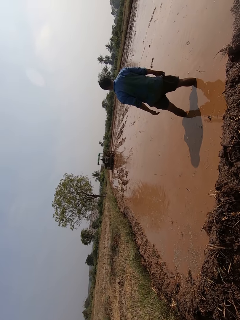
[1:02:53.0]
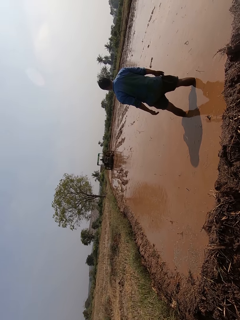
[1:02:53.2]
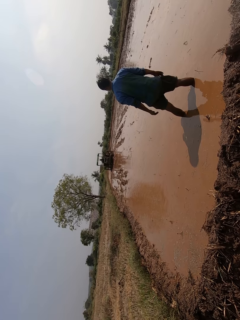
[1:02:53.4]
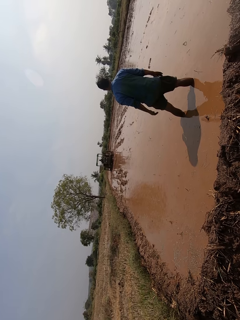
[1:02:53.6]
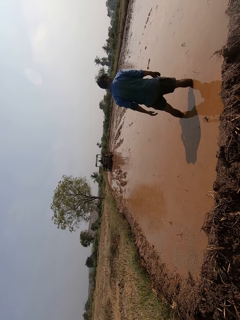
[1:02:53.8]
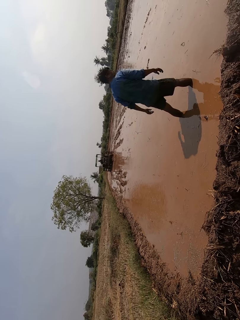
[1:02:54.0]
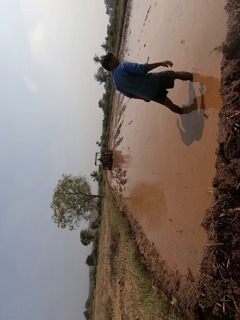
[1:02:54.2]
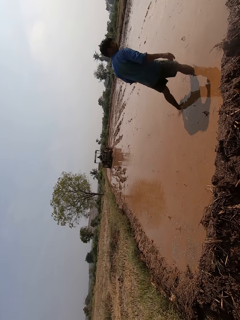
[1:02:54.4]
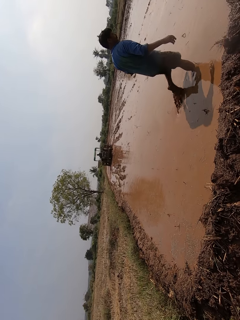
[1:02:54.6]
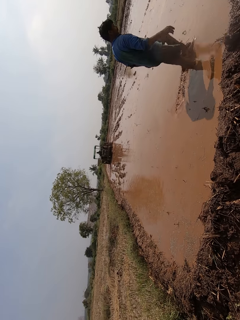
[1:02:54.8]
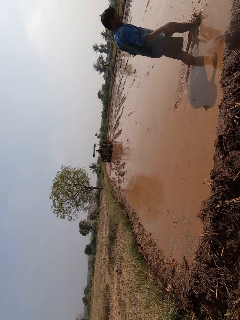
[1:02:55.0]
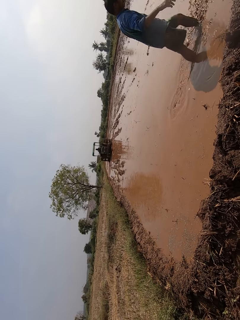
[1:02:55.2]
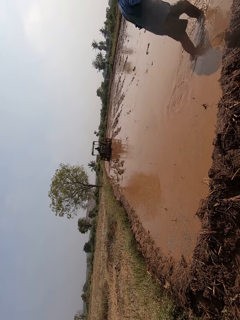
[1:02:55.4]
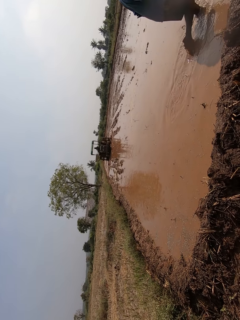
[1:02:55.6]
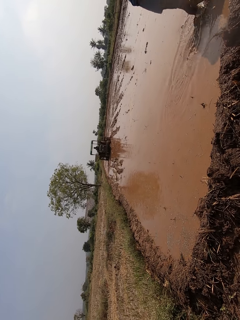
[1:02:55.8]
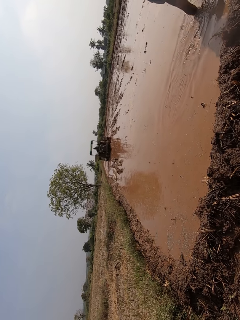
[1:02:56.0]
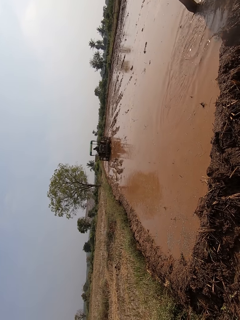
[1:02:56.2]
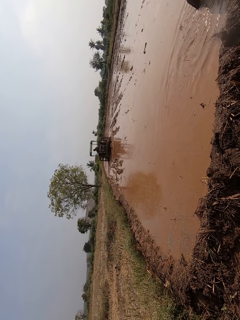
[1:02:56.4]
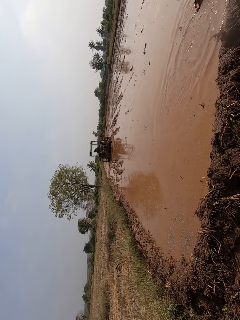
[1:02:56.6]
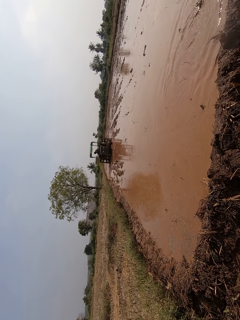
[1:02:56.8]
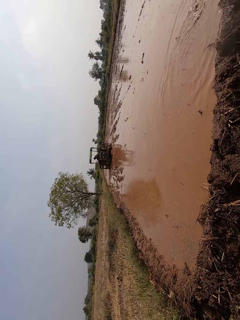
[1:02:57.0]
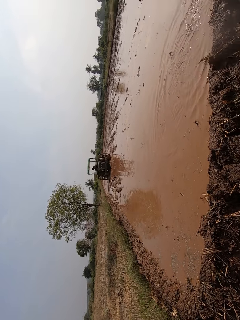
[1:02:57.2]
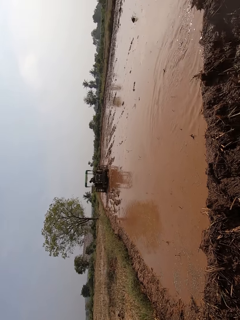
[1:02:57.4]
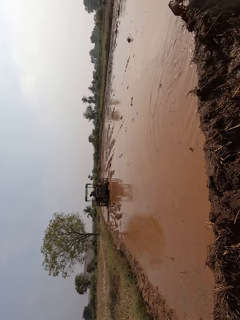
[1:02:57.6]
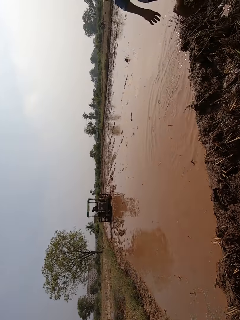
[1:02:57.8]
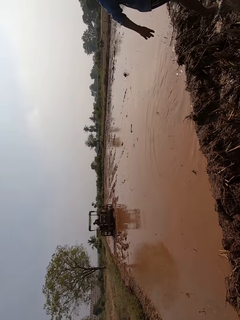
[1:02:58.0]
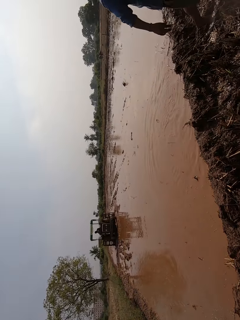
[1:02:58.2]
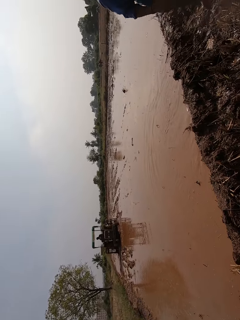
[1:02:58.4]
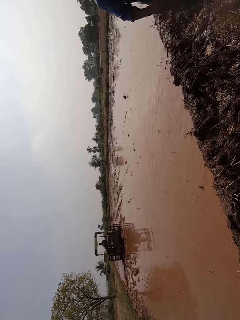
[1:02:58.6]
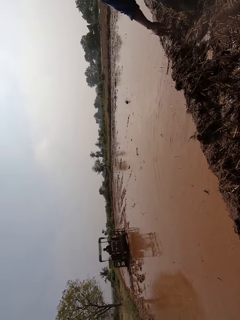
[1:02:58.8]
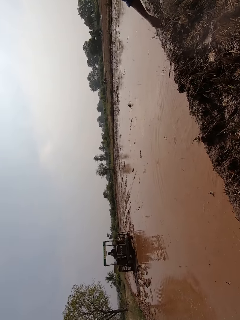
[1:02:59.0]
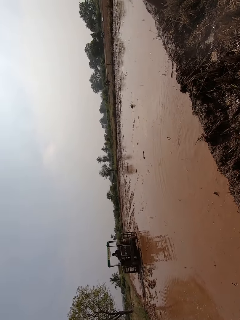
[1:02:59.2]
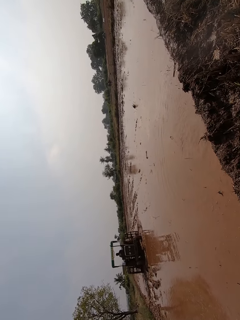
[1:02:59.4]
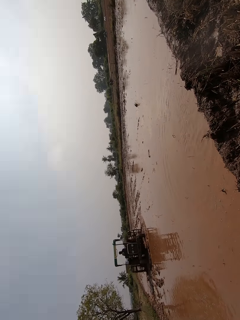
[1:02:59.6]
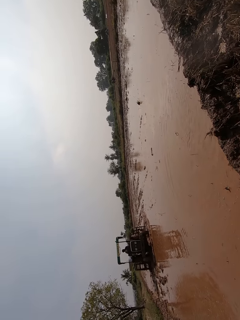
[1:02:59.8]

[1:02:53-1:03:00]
The man walks out of the mud.

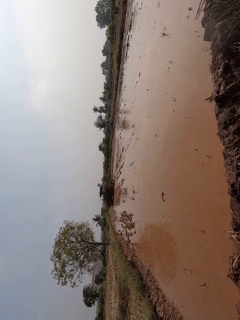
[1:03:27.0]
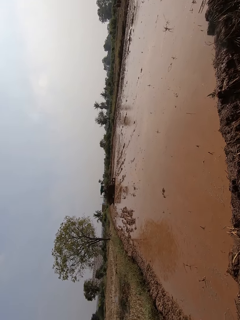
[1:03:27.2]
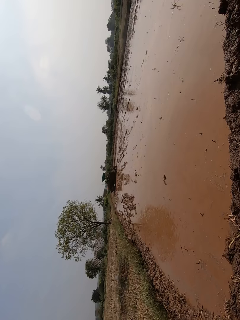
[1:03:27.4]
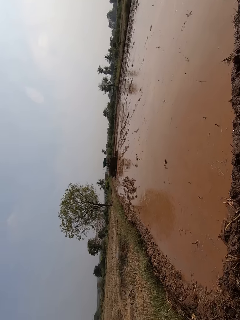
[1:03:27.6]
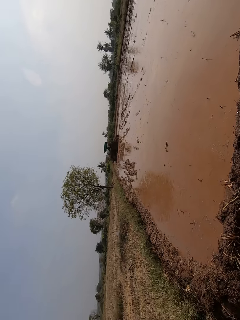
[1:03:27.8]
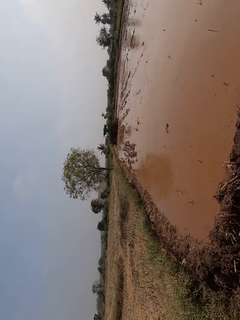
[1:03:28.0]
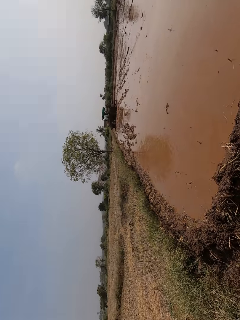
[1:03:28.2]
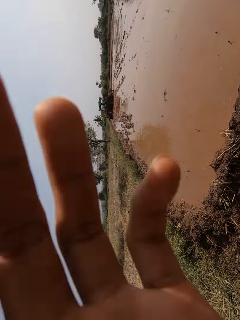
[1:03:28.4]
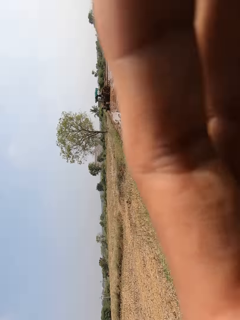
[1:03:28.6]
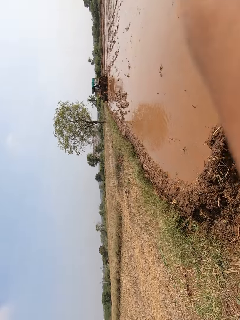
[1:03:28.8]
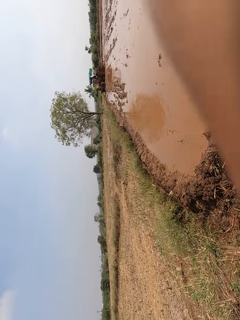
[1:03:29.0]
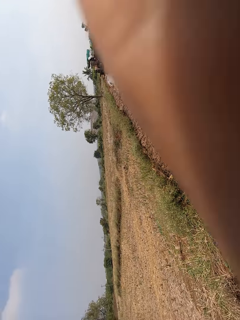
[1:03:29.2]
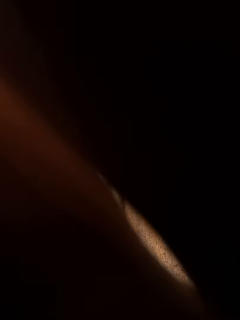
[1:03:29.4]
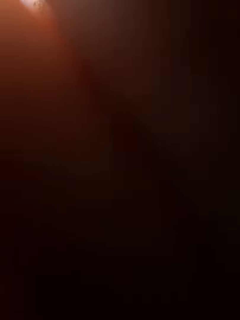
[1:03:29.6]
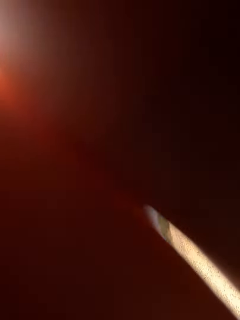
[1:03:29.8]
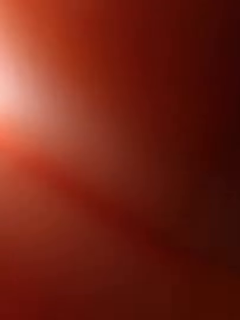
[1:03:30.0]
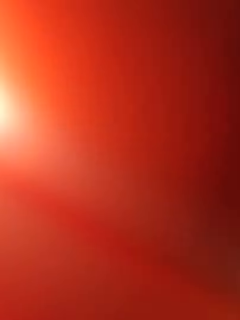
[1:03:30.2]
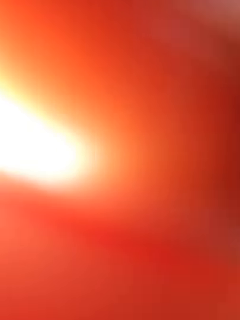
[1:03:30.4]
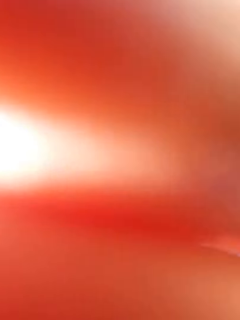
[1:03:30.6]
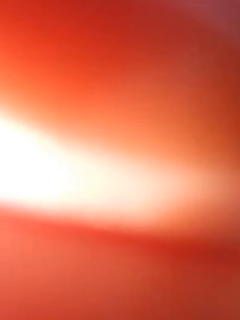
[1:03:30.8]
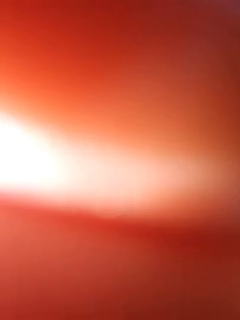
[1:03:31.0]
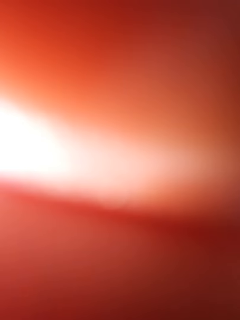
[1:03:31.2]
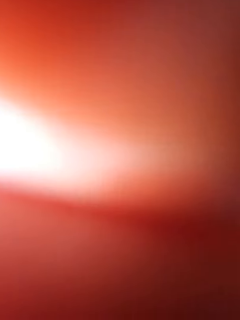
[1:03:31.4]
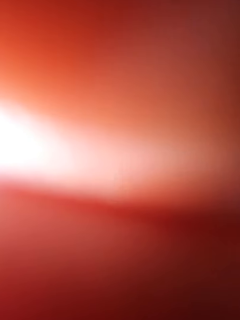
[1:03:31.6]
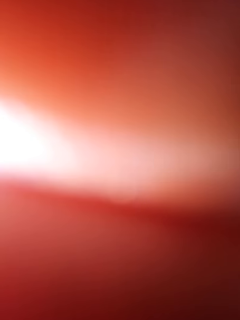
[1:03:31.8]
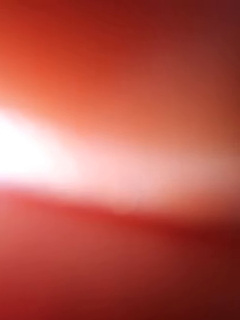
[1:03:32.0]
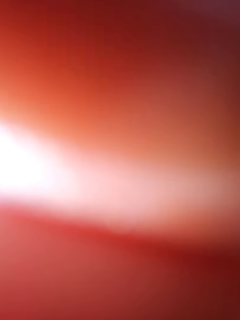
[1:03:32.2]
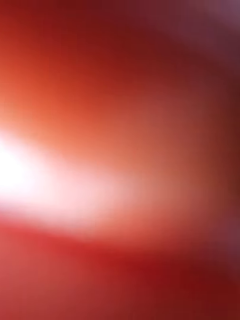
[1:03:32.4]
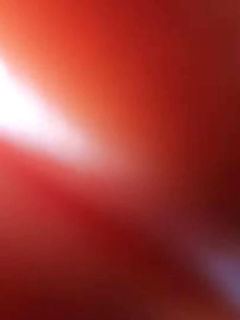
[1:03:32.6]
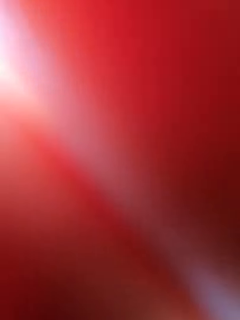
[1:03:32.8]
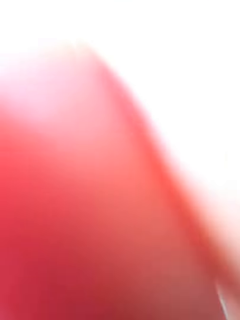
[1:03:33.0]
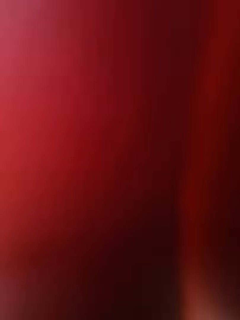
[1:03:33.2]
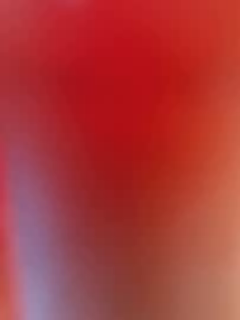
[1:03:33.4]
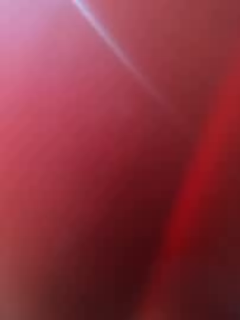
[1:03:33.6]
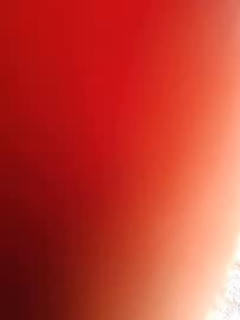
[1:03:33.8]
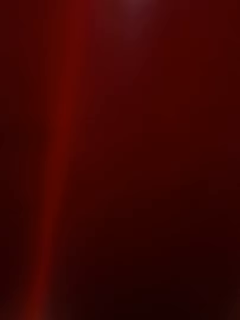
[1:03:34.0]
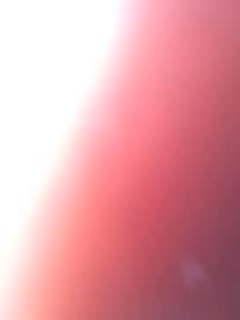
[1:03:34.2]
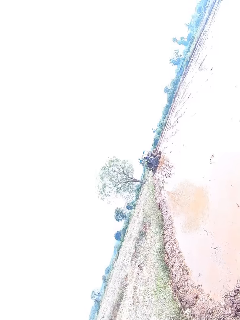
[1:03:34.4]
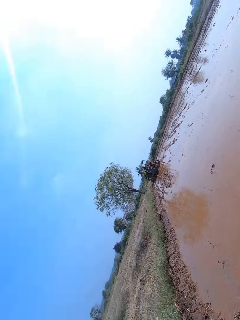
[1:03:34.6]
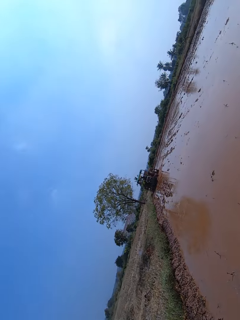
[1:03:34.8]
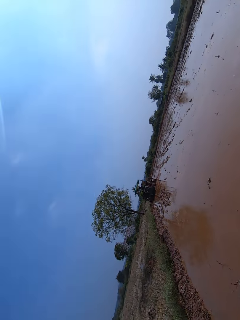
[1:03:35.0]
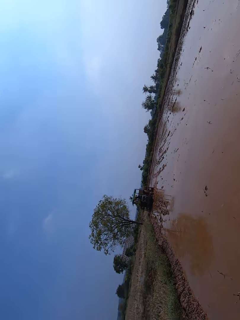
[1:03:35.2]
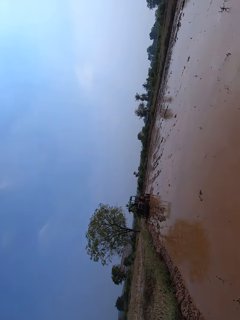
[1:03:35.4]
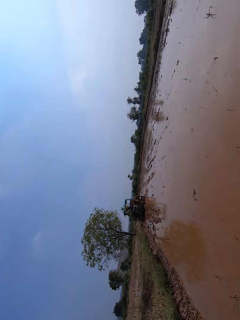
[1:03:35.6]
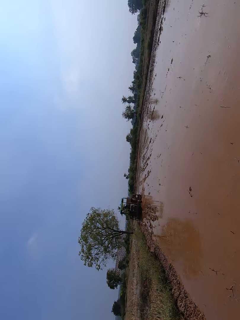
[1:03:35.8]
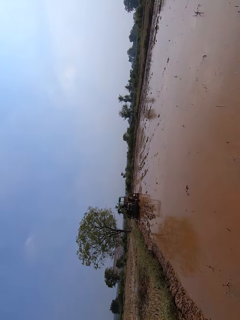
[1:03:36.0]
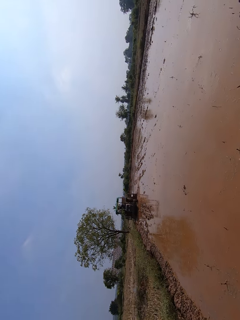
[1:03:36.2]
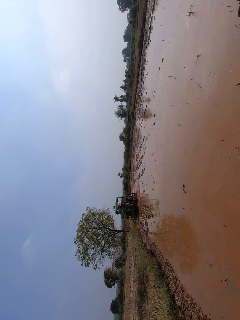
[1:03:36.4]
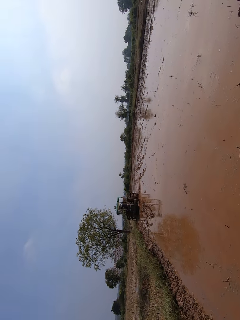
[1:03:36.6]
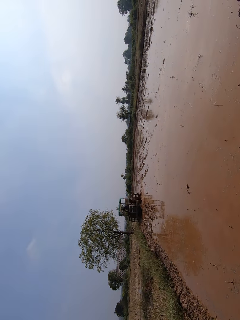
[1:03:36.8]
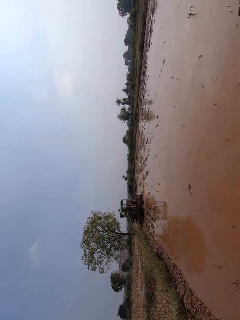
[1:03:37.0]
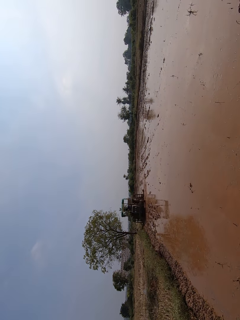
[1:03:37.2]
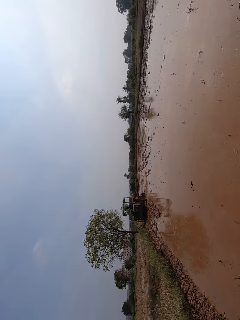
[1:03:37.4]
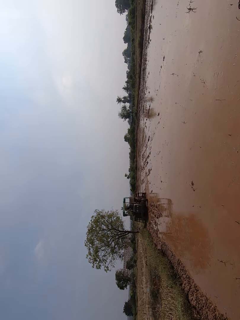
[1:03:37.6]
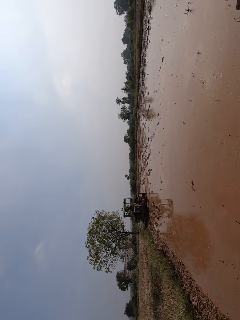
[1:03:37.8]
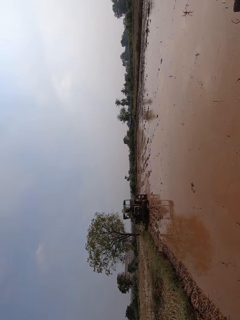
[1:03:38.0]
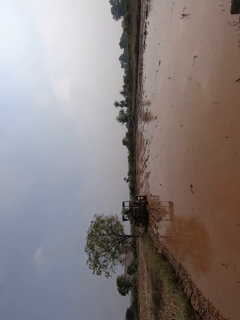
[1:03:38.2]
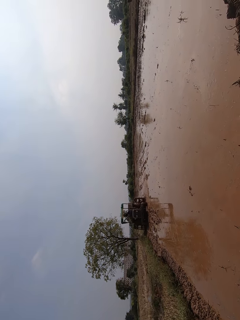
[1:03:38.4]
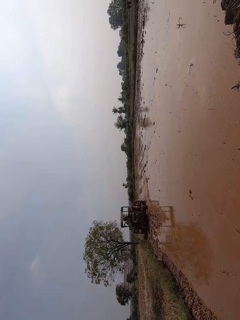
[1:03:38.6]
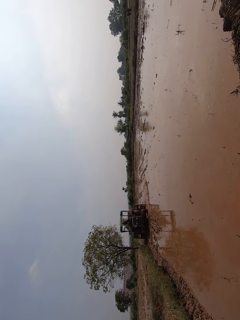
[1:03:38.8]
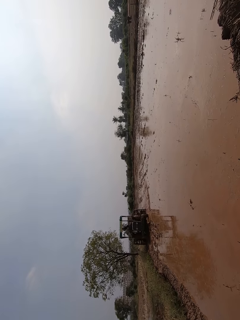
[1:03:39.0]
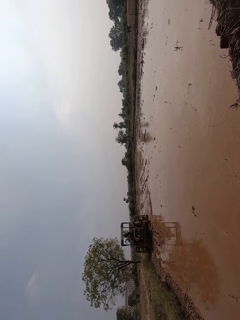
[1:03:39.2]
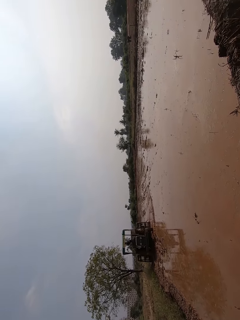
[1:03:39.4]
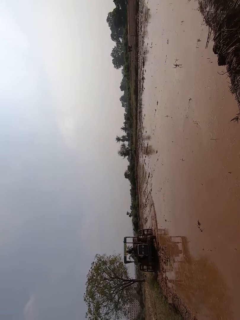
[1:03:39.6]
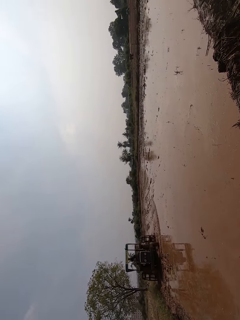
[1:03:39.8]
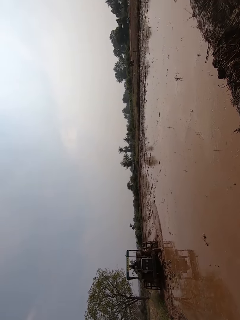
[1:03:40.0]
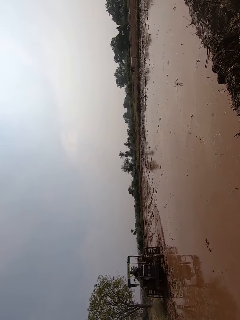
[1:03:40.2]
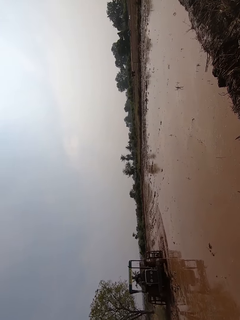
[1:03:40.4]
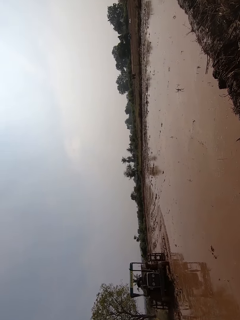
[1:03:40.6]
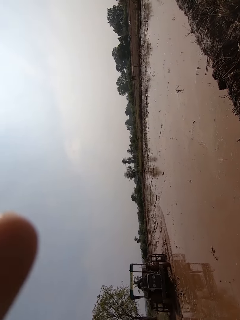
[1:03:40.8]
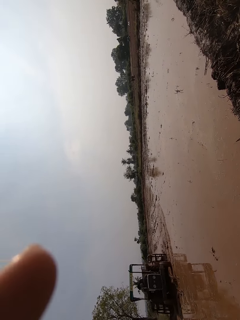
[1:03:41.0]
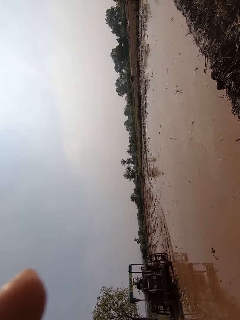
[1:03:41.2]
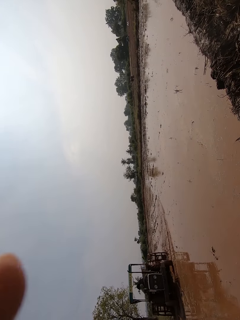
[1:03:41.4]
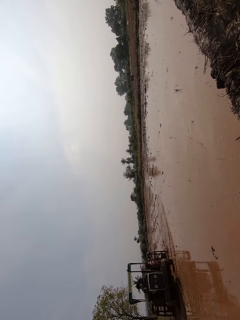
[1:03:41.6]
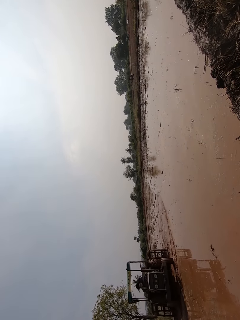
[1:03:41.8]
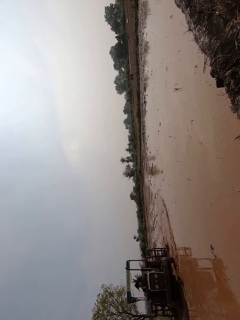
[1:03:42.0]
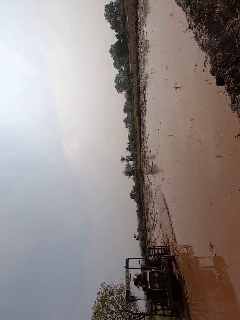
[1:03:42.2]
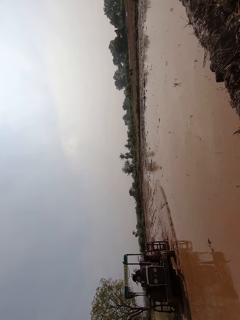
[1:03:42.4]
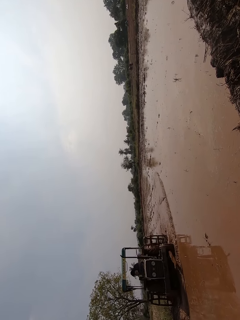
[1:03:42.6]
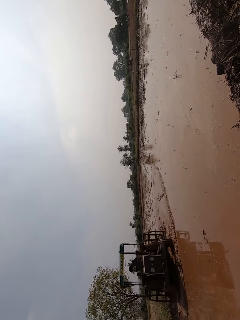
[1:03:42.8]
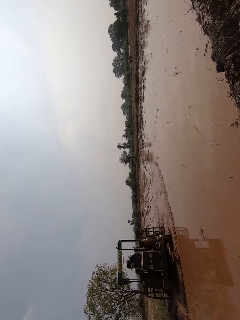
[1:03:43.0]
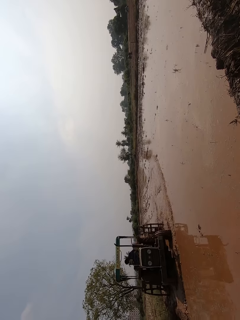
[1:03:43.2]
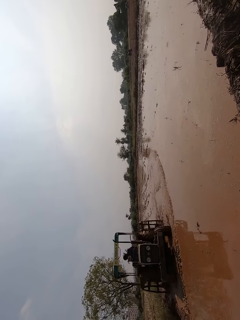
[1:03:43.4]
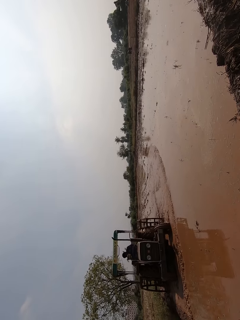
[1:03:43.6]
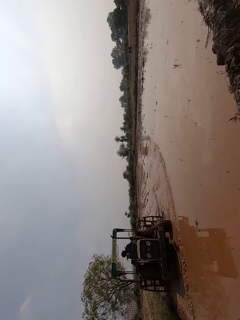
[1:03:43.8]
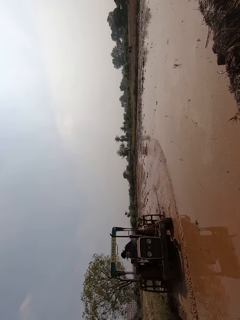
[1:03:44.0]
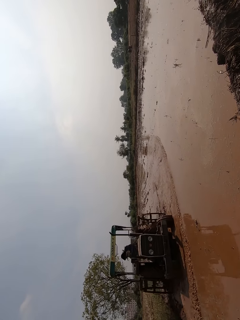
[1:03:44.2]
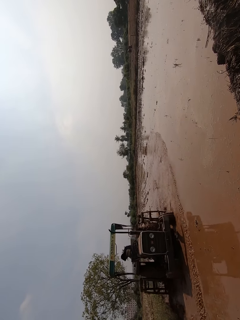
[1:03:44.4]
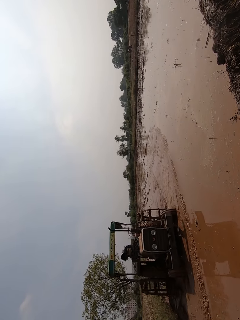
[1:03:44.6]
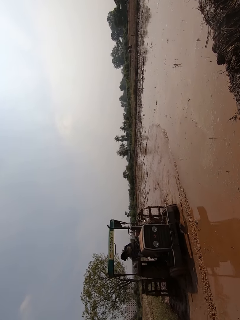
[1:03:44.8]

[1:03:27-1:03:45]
The camera wearer touches the camera. A person ploughs a field with a ploughing tractor.
